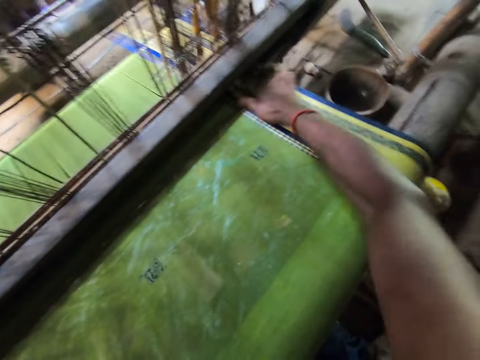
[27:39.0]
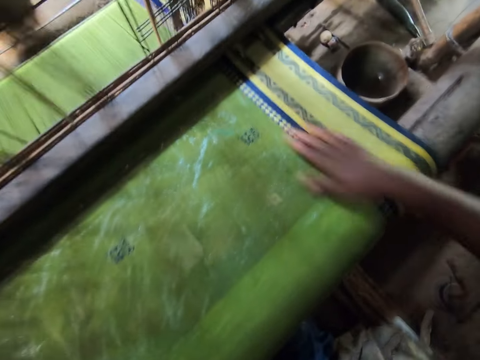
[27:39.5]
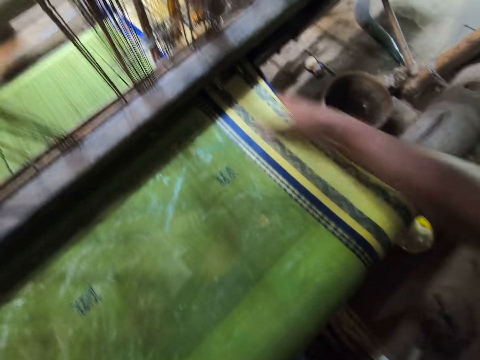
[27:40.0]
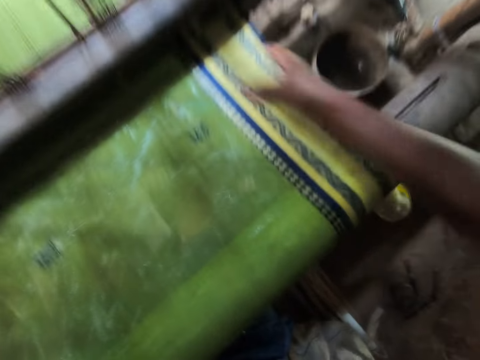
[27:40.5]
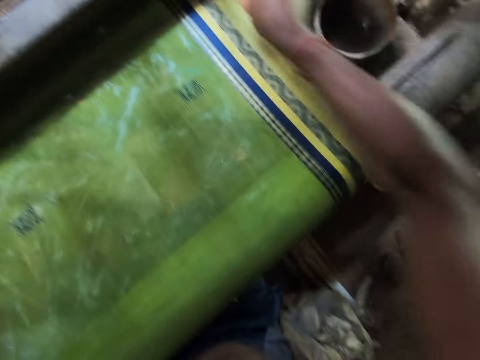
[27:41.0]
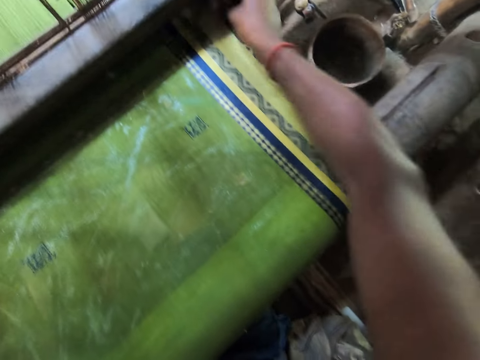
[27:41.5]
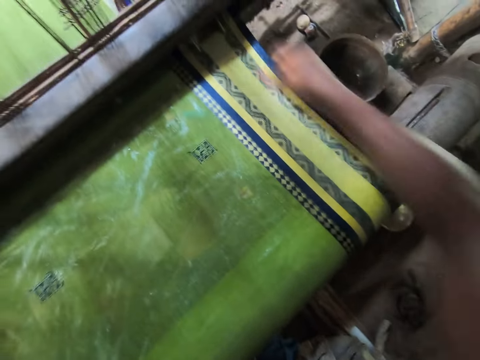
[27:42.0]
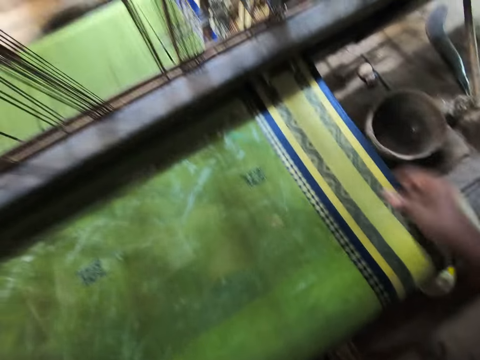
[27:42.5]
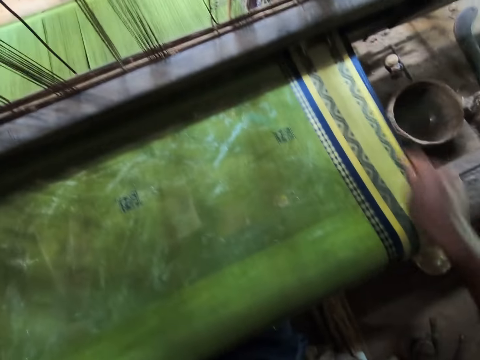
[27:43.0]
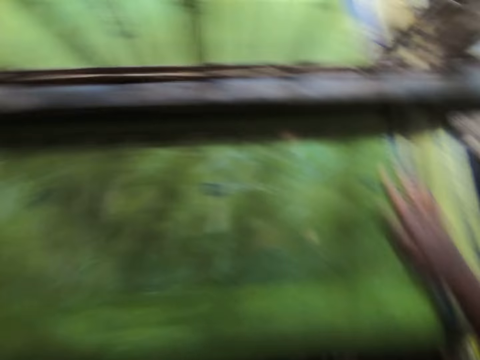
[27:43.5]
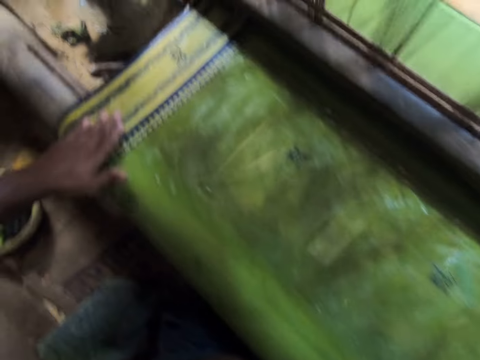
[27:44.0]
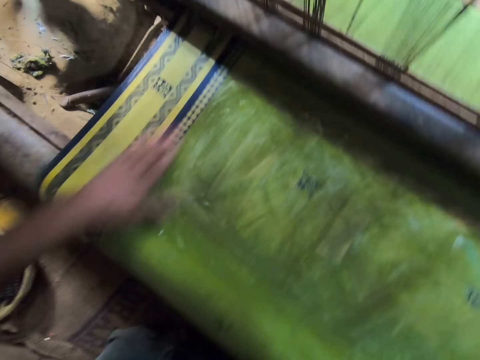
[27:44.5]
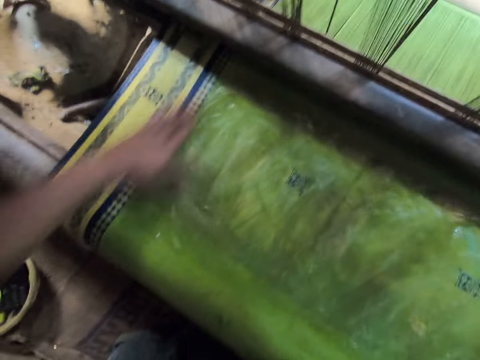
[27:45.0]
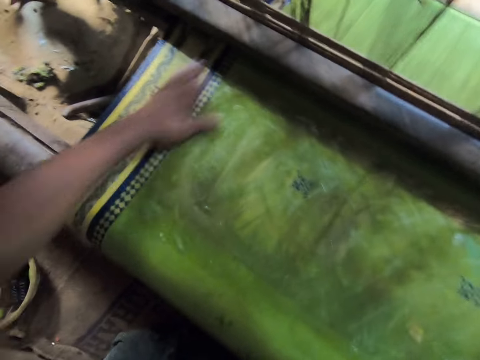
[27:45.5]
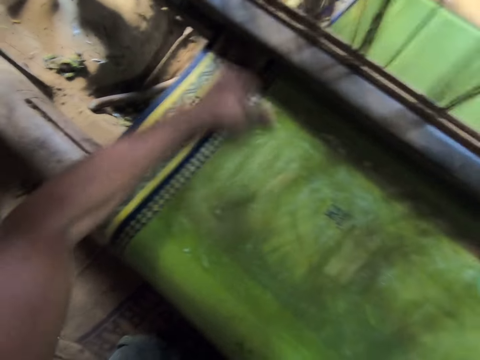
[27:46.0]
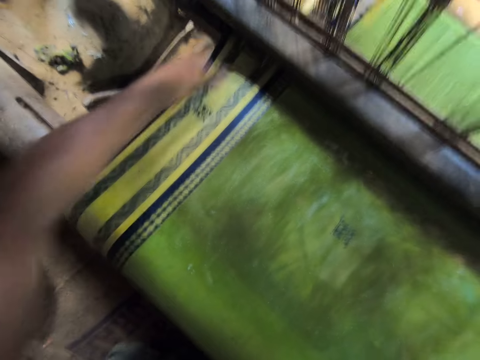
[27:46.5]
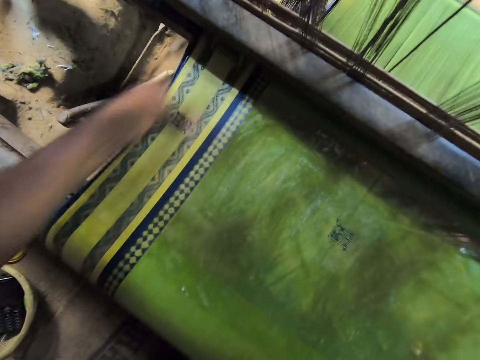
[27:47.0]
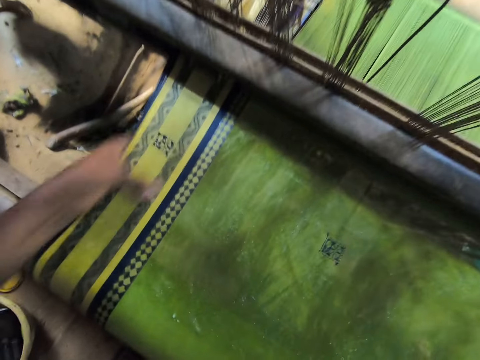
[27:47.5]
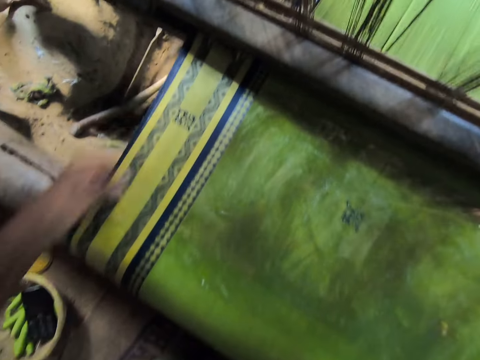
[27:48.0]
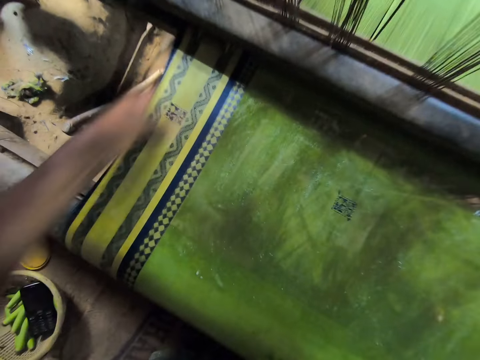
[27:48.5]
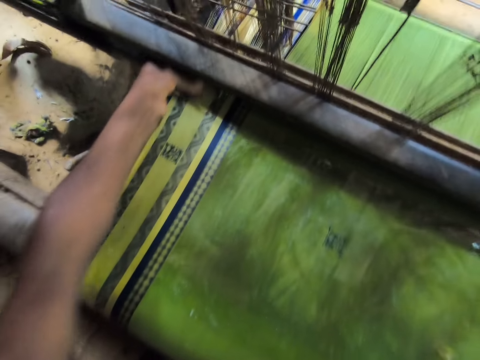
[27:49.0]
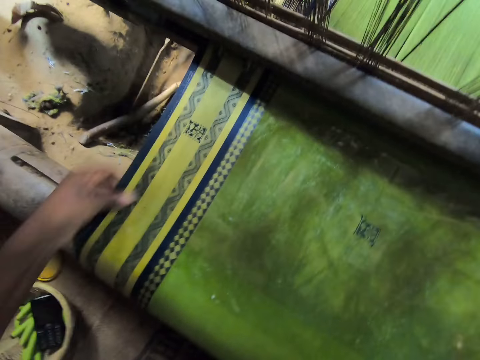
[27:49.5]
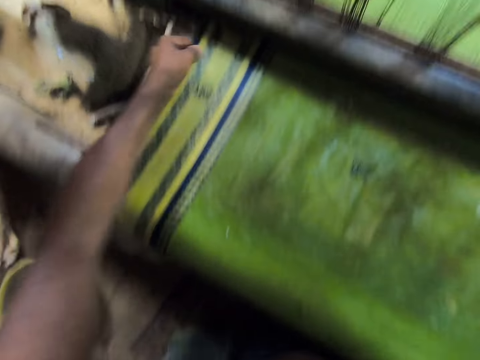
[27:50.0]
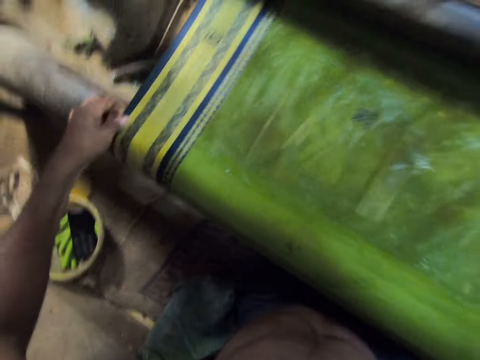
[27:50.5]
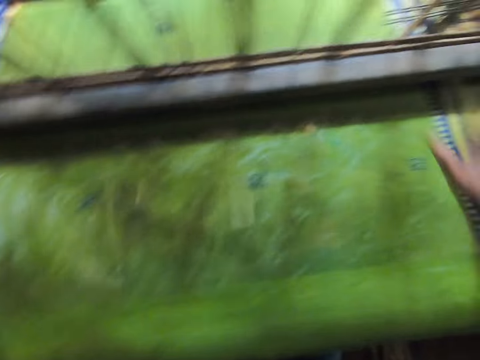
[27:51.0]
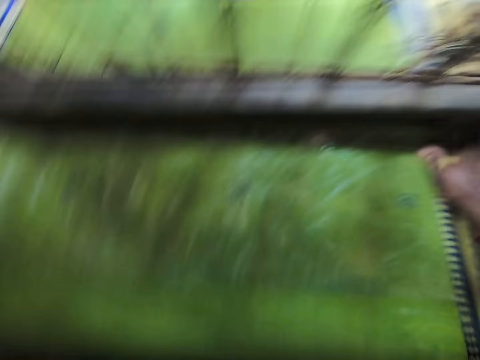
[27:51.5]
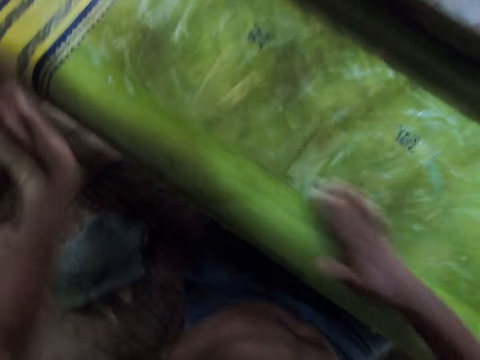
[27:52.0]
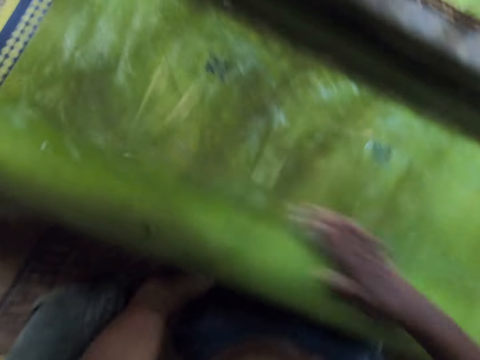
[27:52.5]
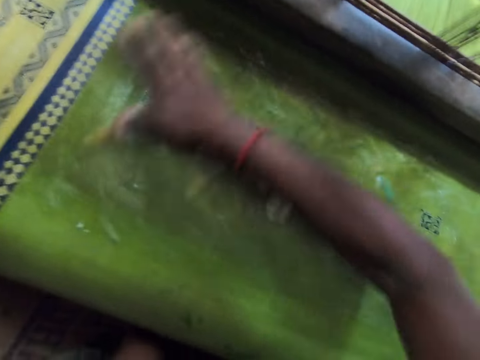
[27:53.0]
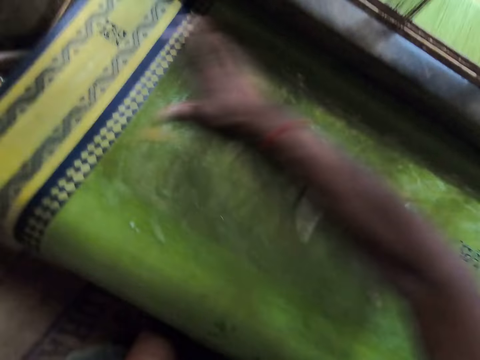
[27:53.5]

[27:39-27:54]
The camera wearer interacts with a lady. They wash the material. They interact with the lady. They wash the material.

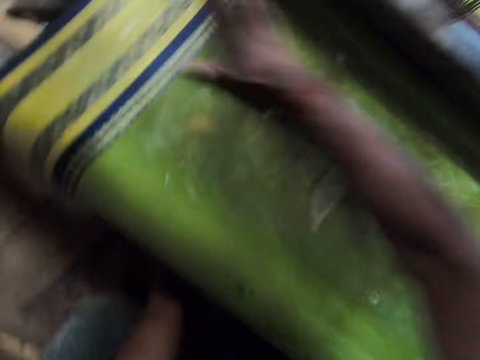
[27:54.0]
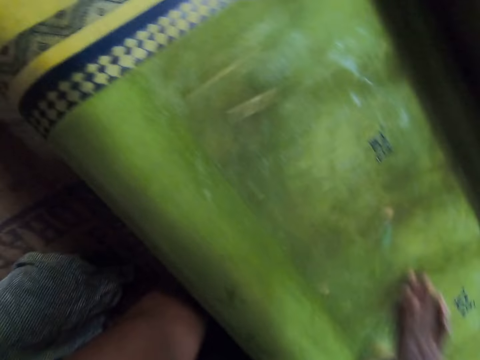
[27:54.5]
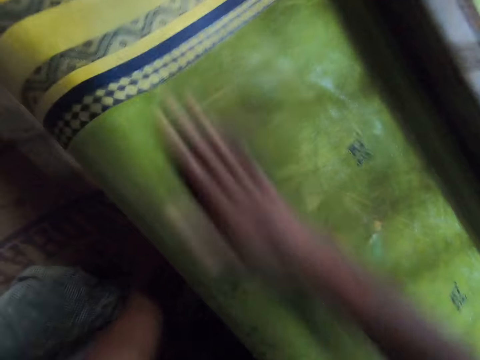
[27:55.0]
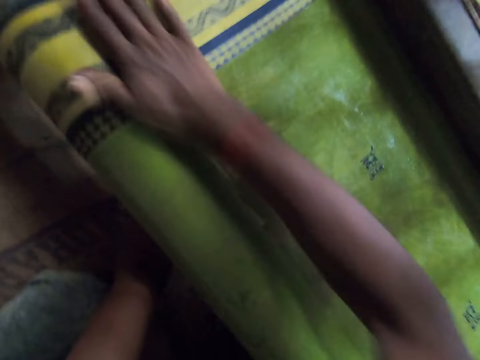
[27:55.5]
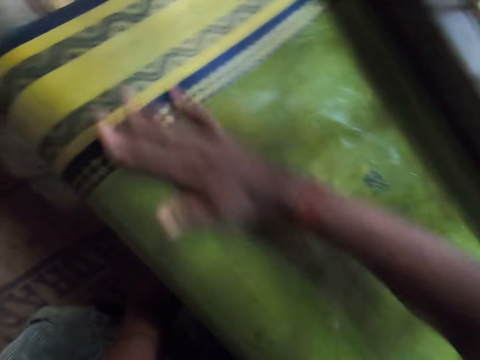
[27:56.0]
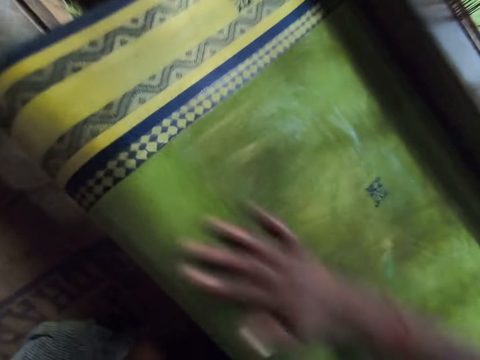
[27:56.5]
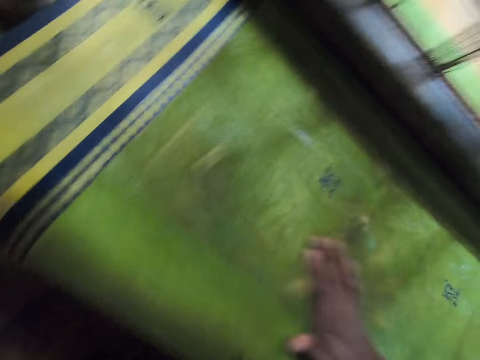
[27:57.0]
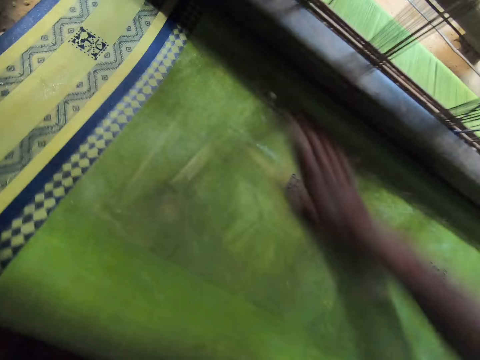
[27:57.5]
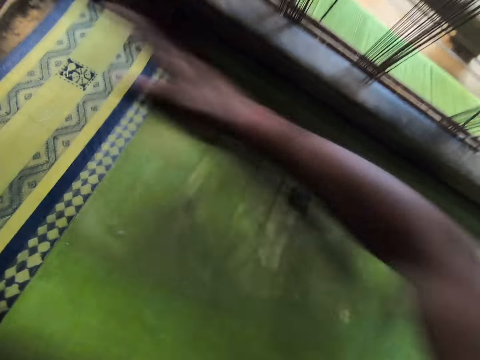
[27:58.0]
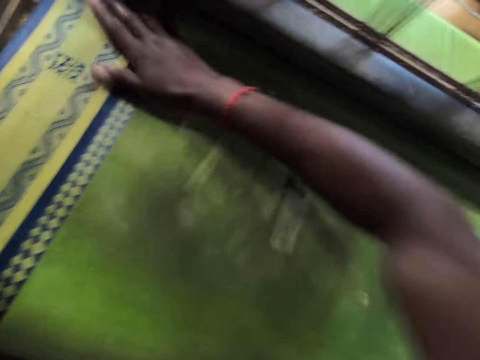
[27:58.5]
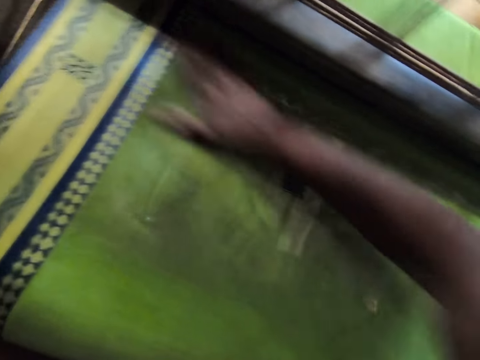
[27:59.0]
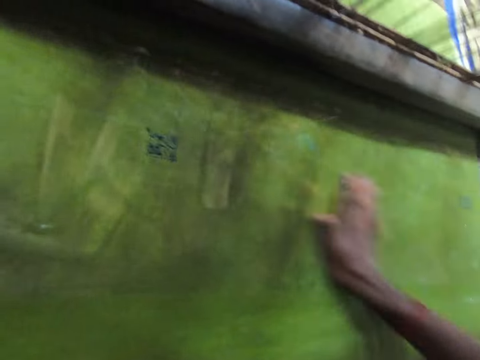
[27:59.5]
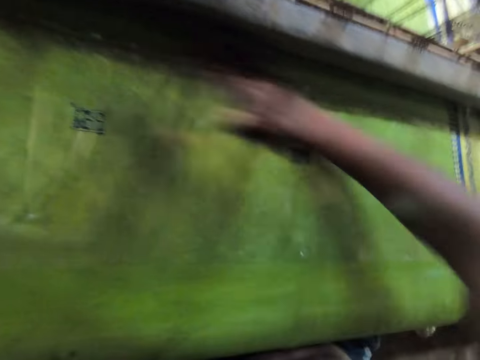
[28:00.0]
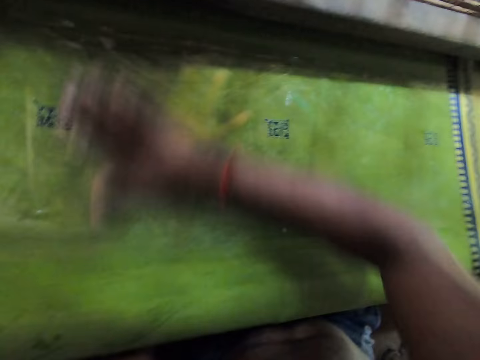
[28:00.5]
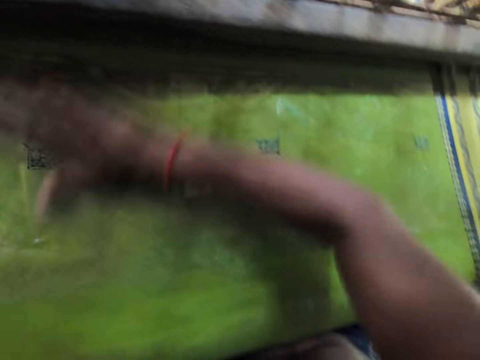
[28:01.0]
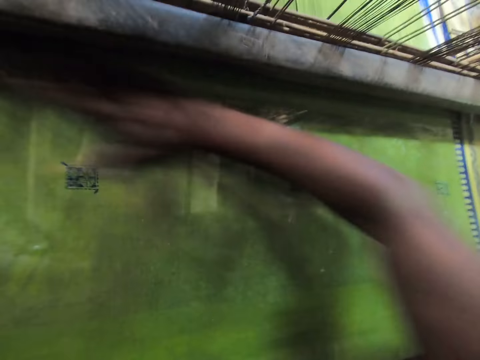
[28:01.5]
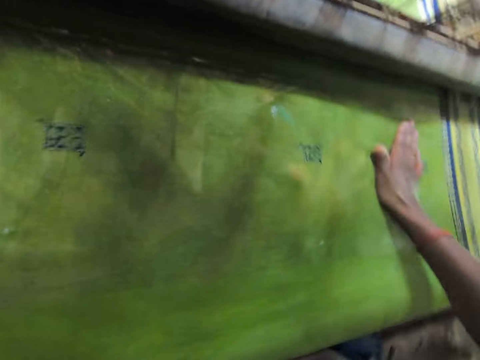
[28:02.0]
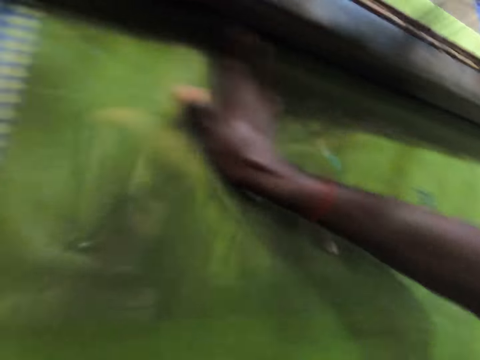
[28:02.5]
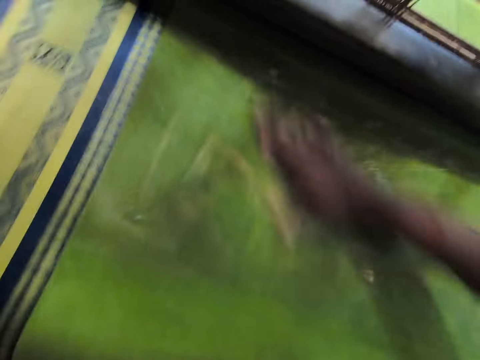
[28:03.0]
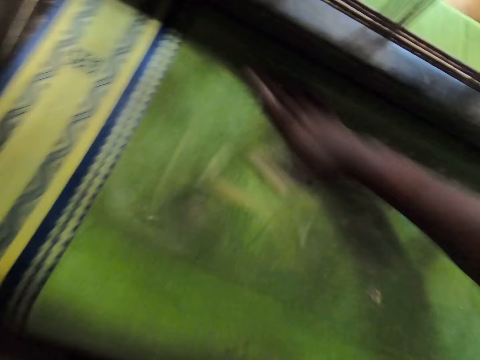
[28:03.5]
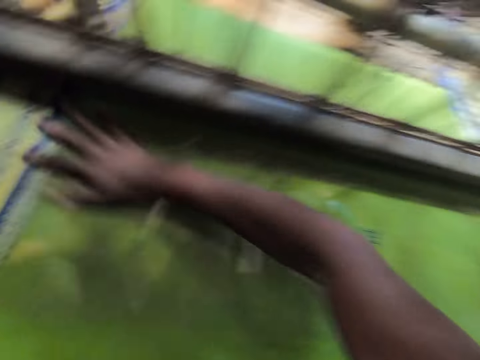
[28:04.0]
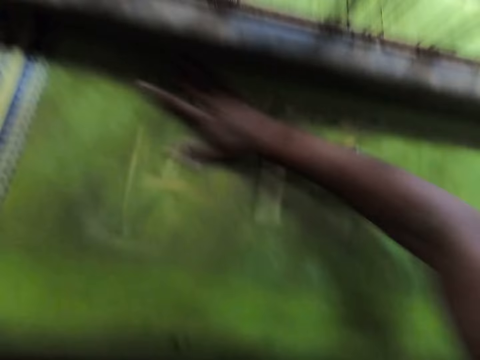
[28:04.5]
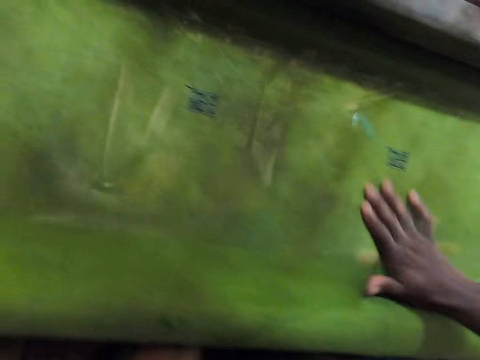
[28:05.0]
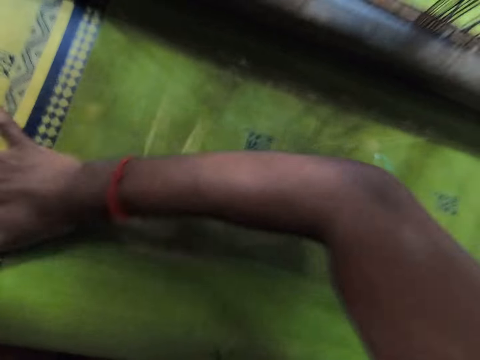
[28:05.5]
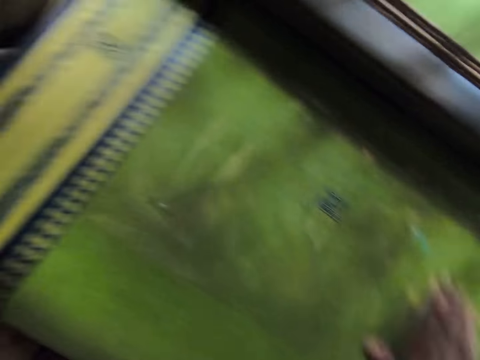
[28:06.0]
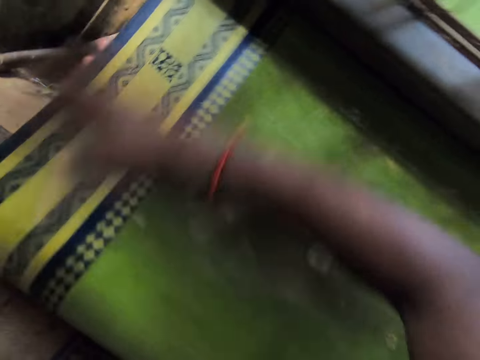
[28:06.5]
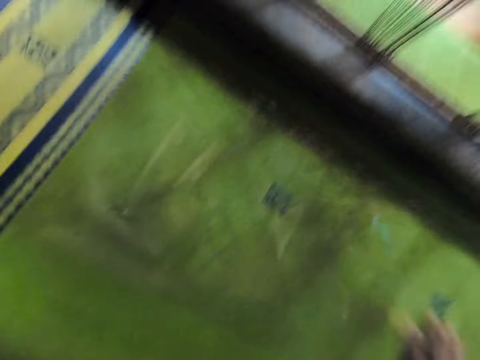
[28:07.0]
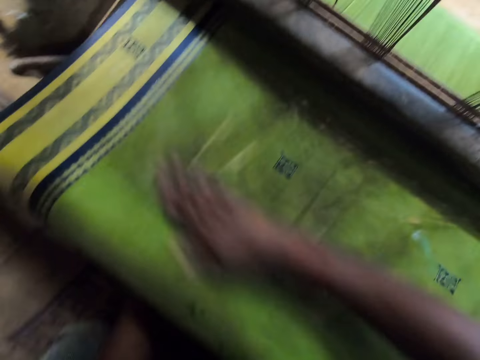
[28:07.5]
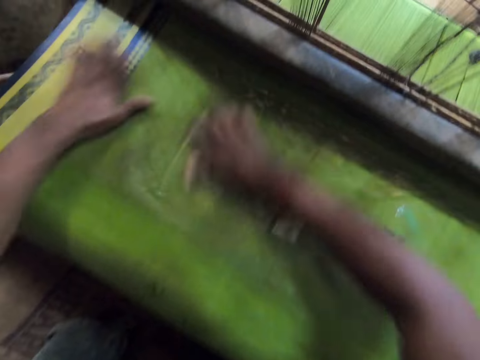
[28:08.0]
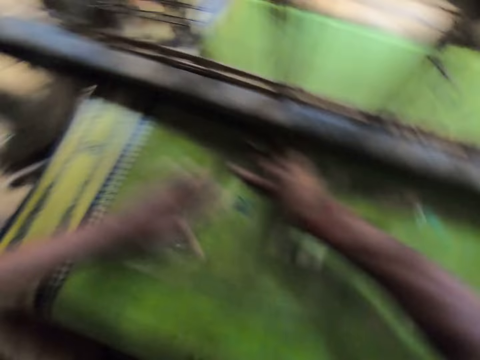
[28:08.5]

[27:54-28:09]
The camera wearer interacts with a lady.
